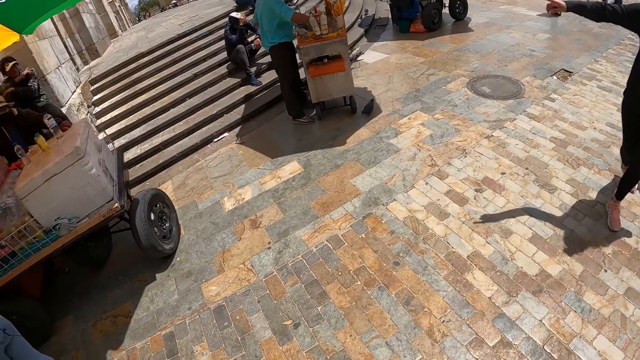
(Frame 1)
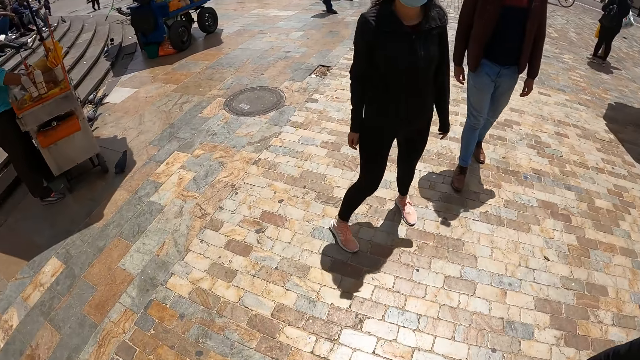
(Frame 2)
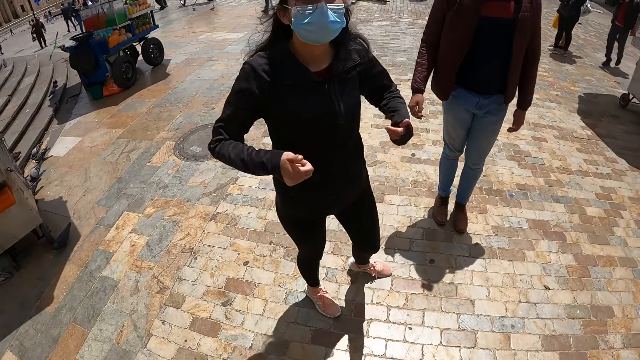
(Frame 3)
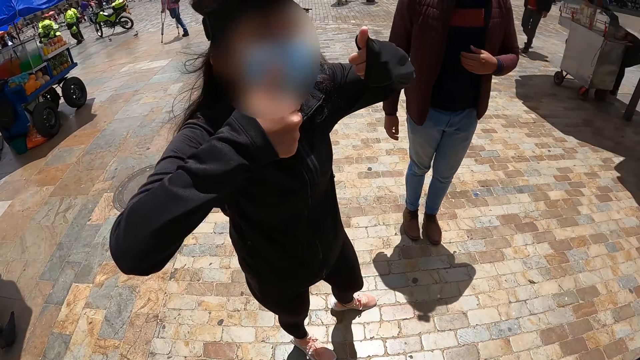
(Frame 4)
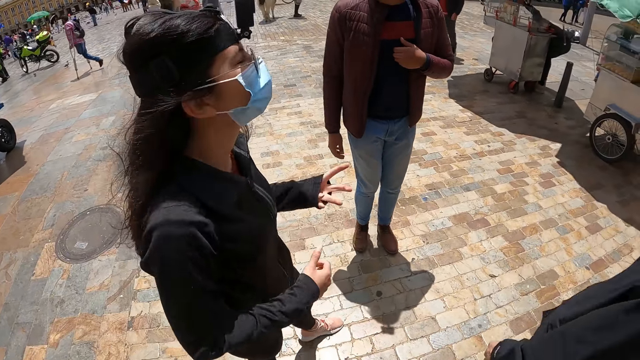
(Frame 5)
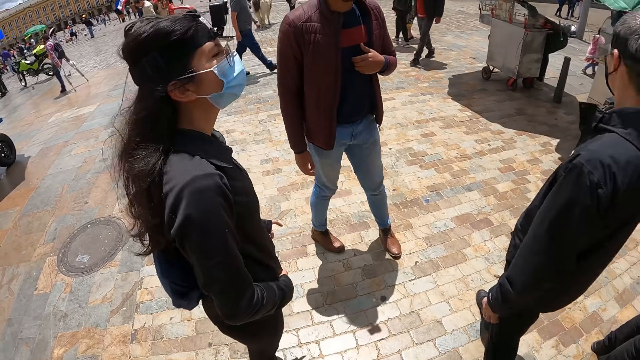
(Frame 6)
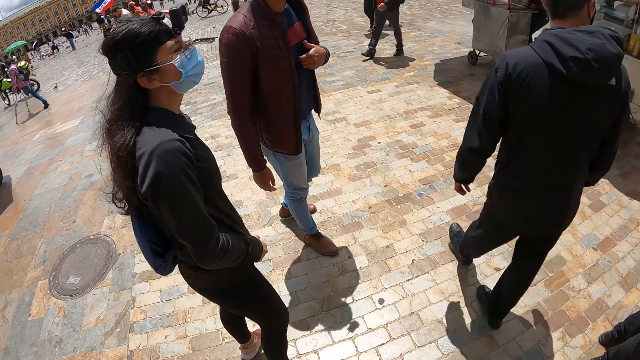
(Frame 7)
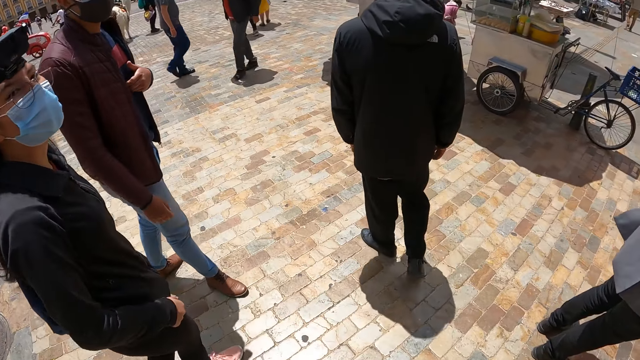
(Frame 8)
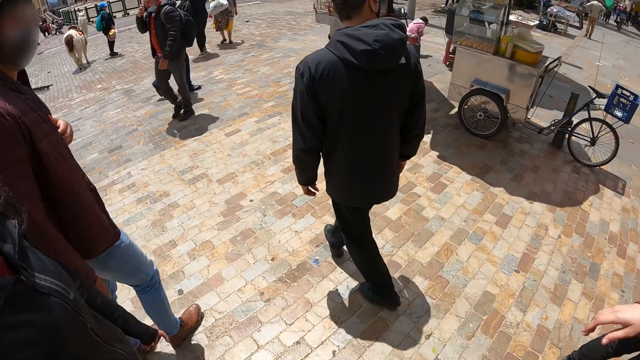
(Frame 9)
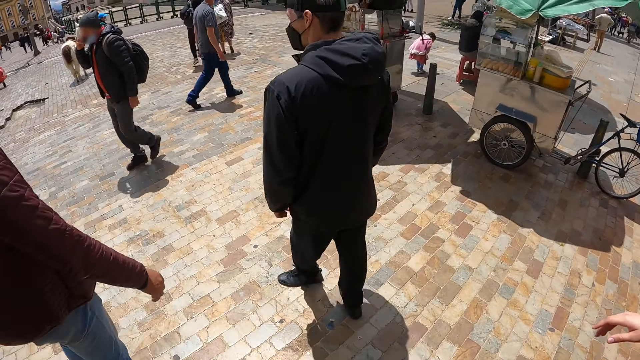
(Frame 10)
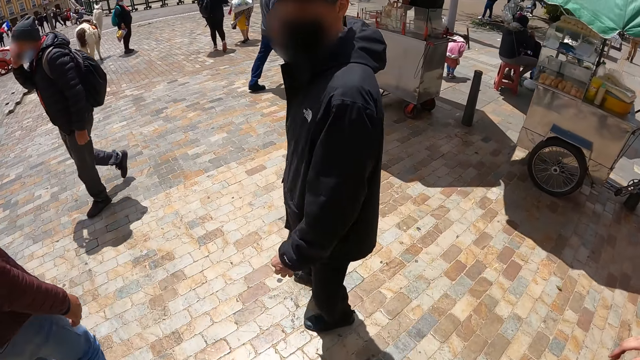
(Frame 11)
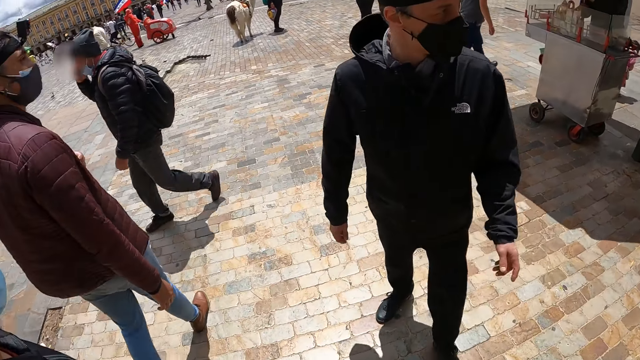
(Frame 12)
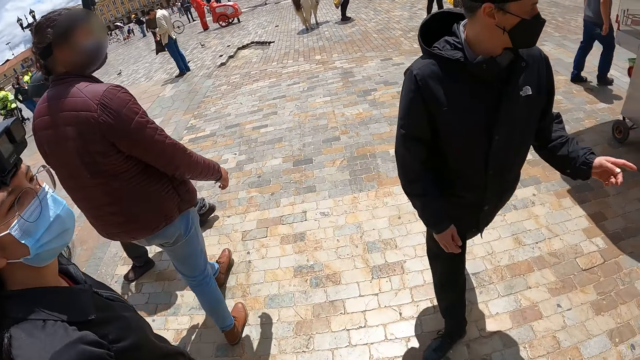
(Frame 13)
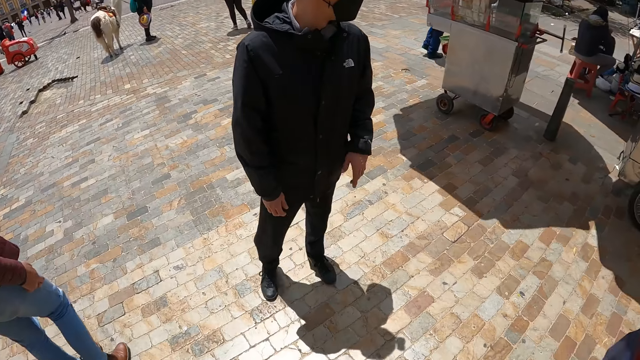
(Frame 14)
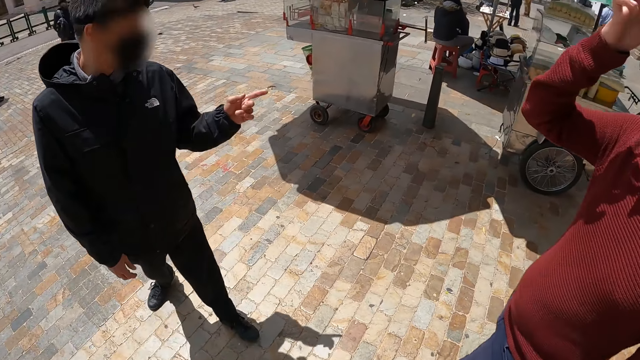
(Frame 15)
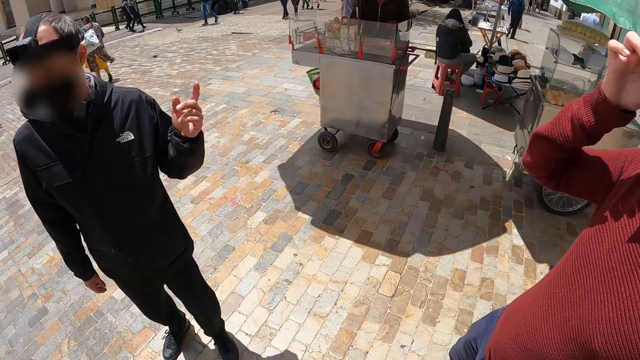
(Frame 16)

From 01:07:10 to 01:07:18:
The camera wearer looks around.

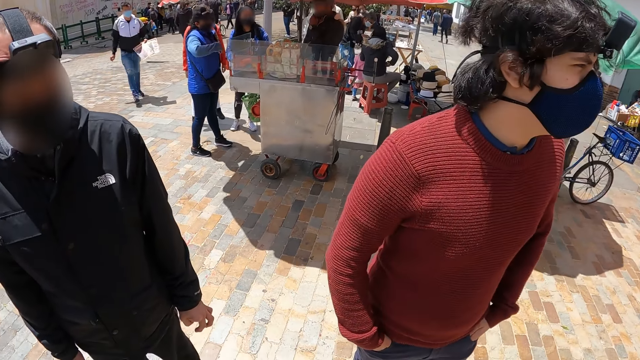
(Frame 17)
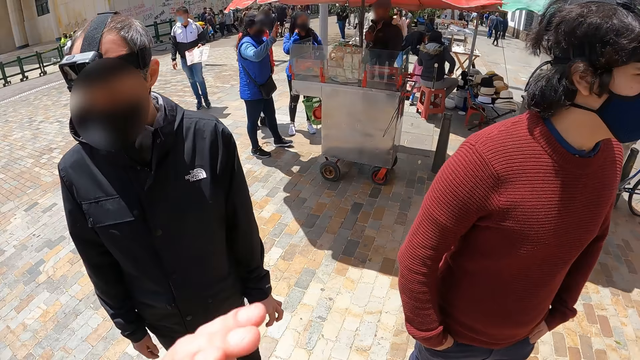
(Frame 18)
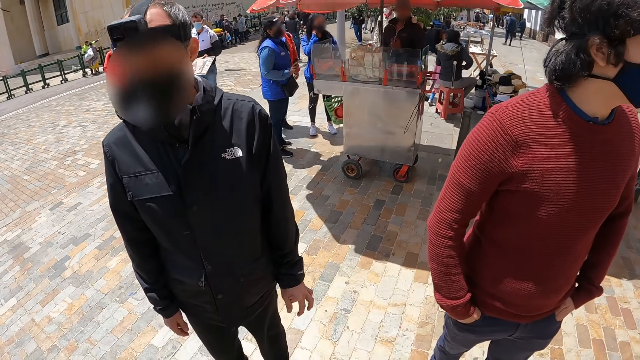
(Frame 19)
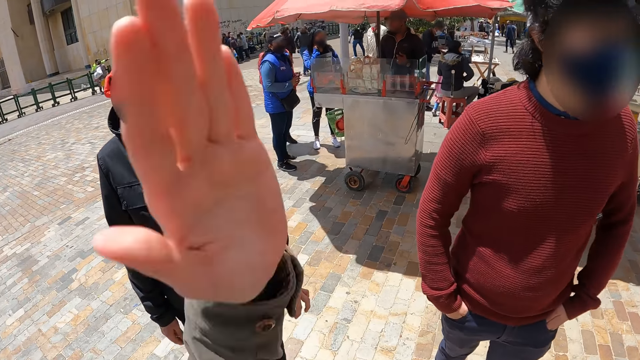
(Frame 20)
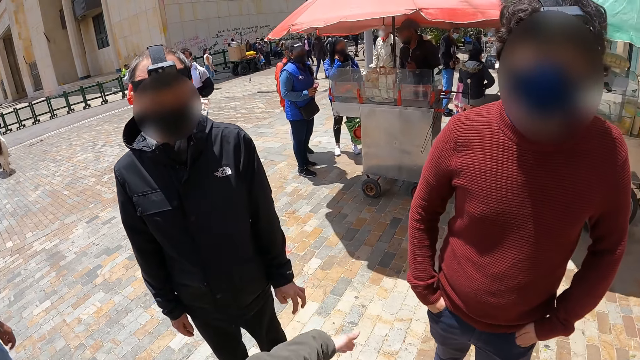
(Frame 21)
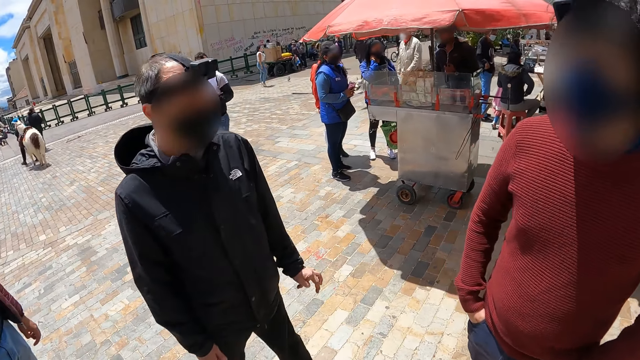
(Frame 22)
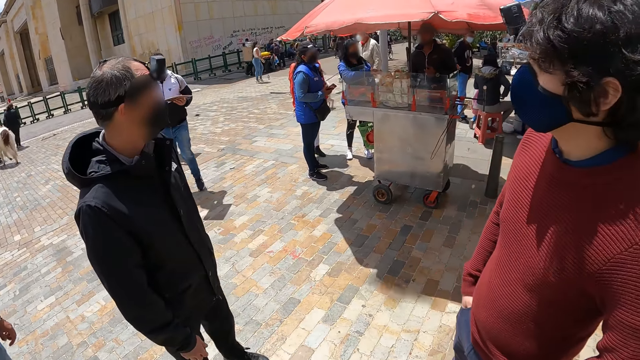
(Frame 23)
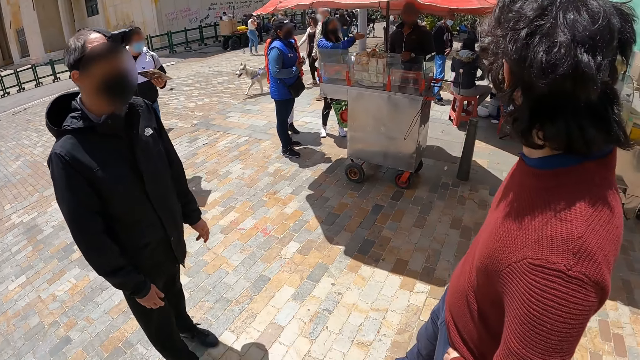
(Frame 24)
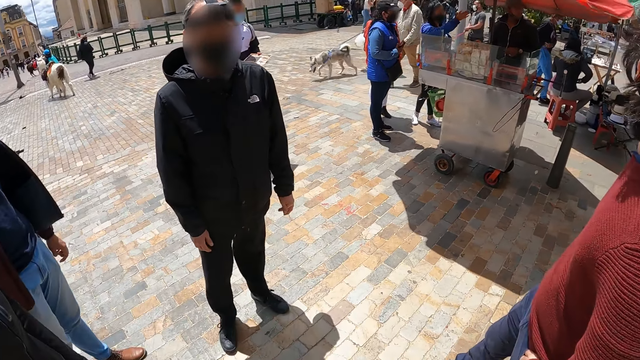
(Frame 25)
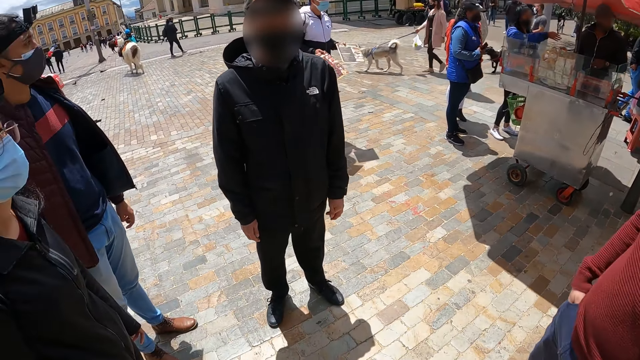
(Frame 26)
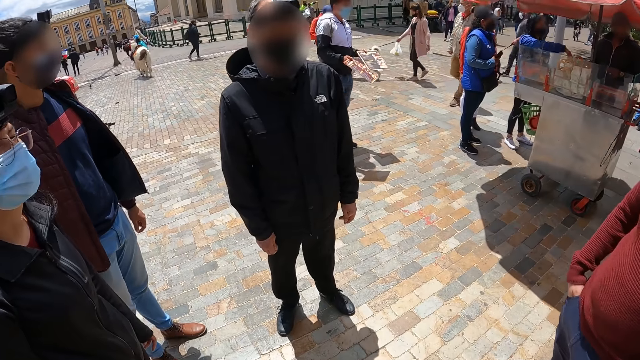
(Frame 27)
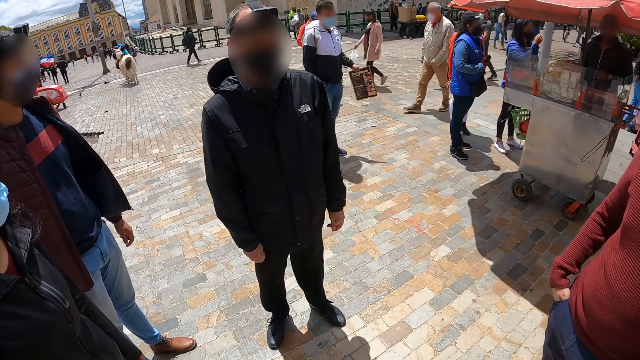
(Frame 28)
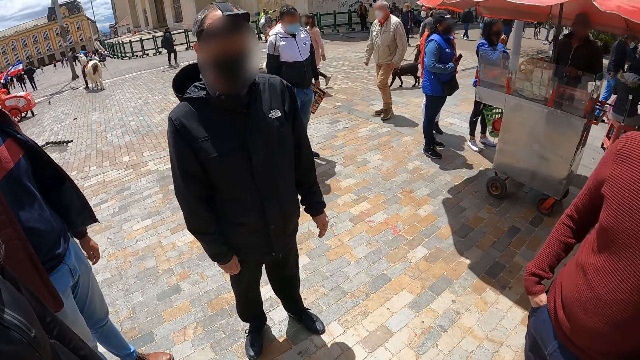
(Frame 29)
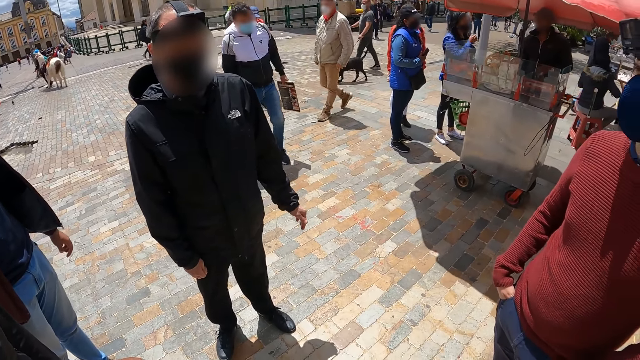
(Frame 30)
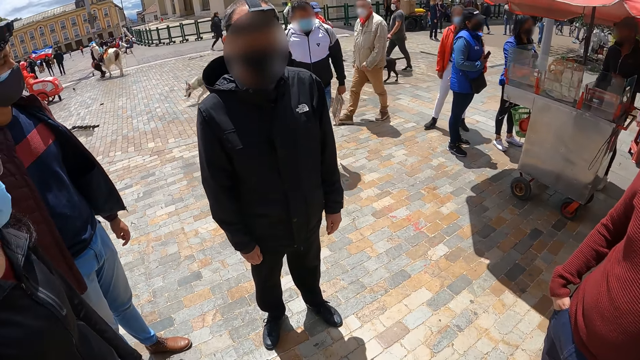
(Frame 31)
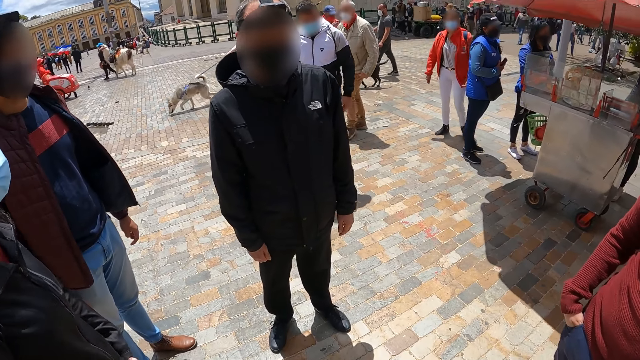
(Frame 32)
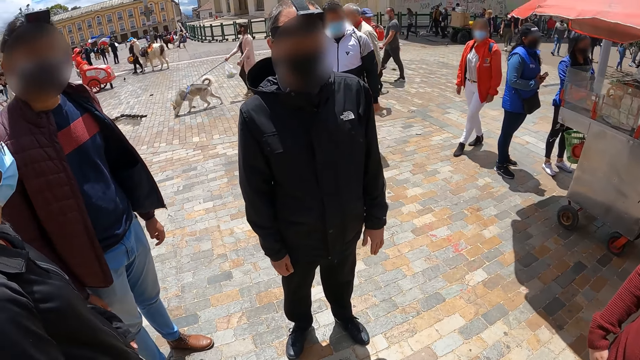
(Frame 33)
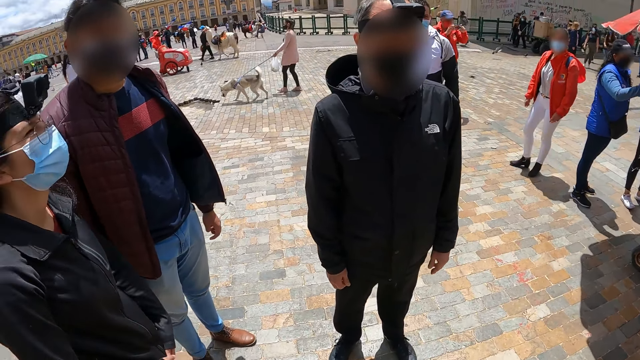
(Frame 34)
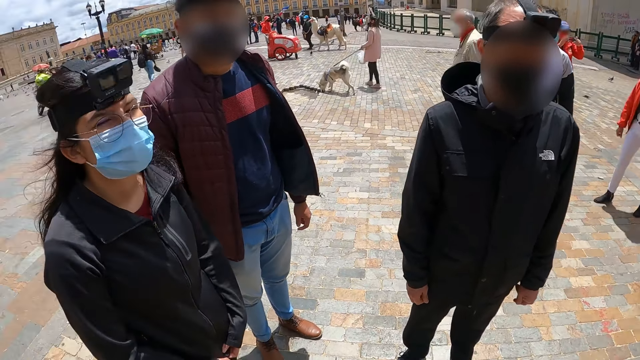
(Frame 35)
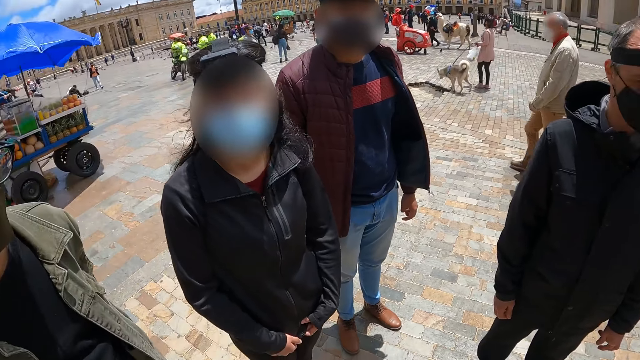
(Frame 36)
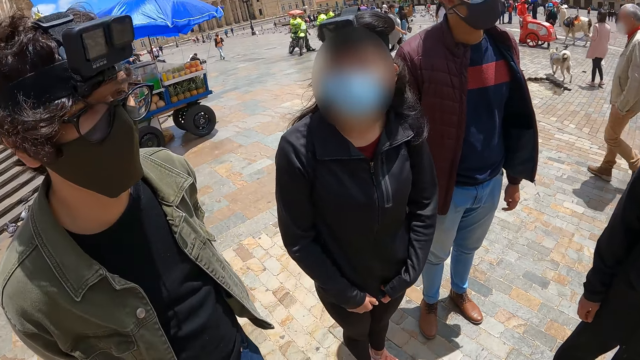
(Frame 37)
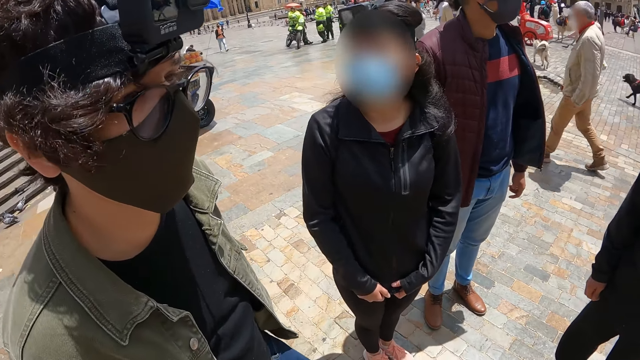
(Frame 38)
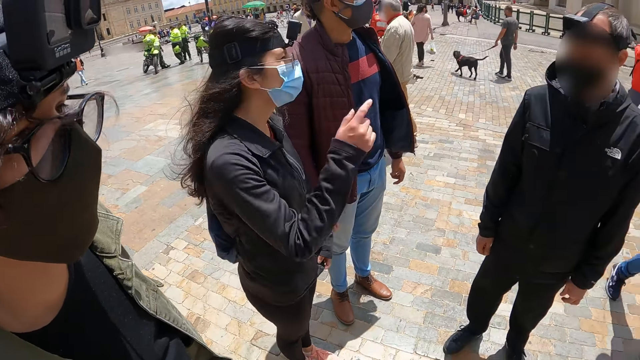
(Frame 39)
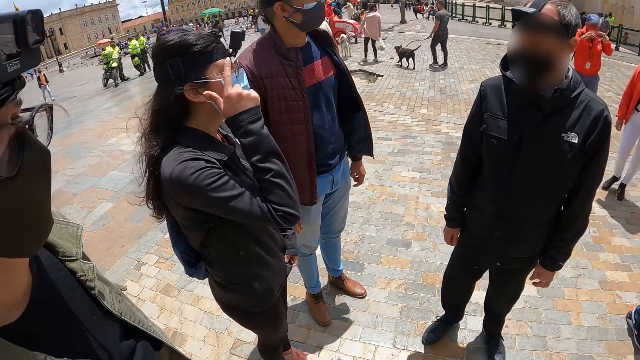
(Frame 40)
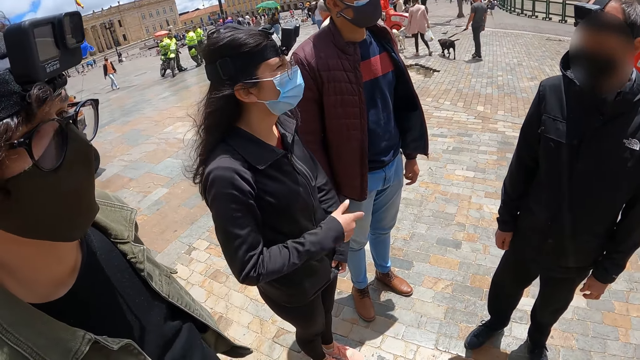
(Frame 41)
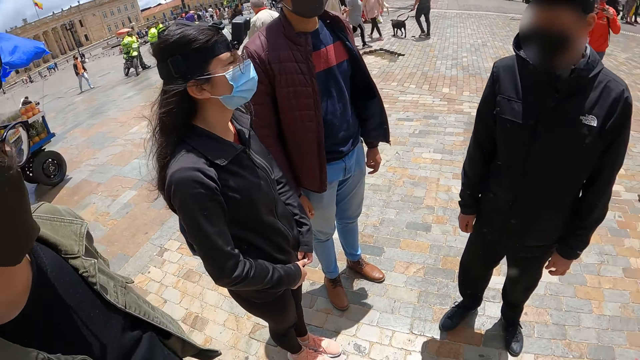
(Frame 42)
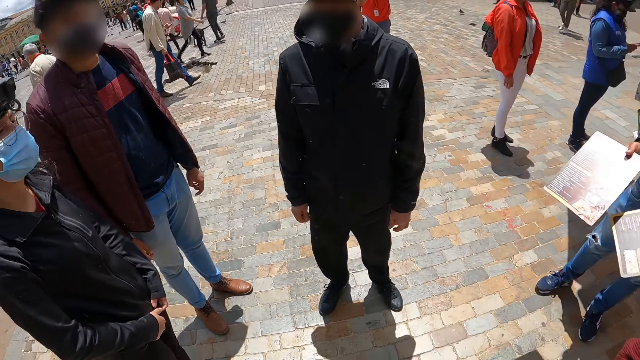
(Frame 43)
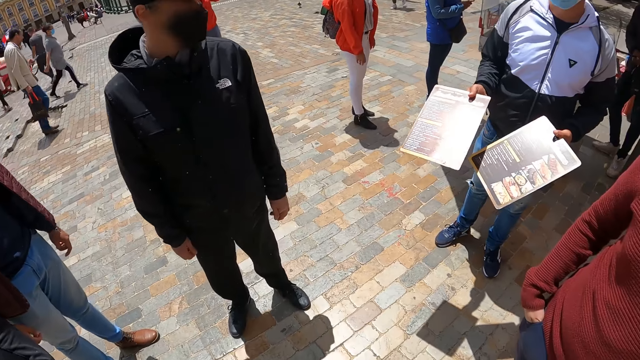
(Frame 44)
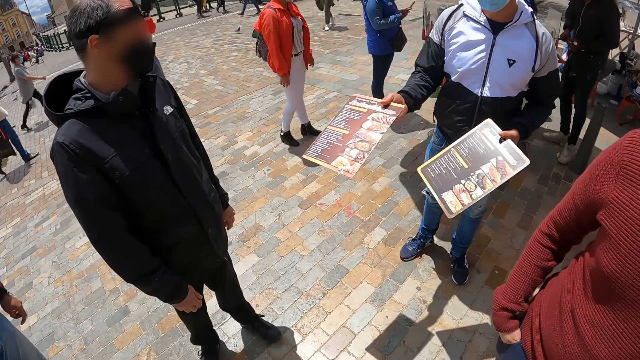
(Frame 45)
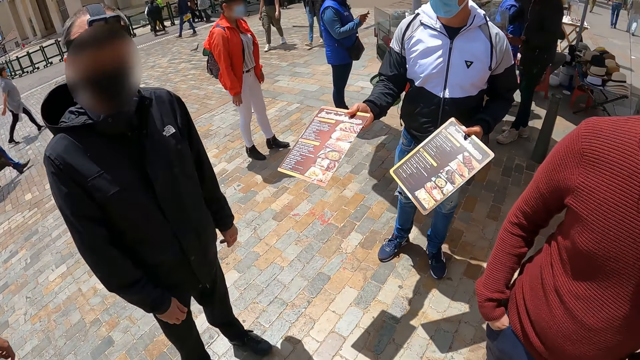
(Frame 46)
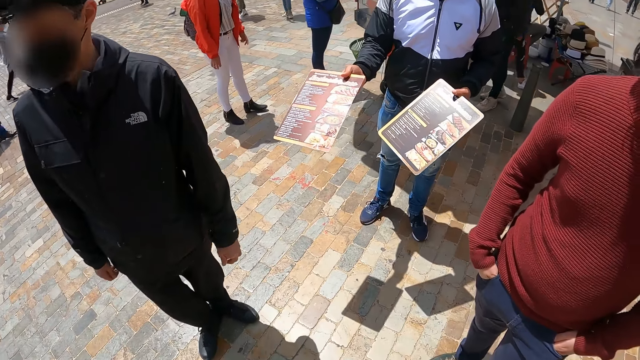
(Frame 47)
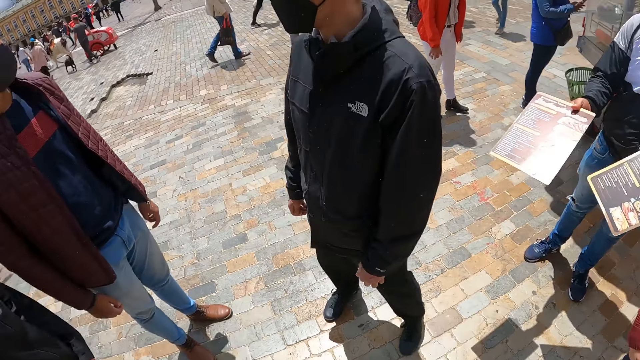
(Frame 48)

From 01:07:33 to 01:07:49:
The camera wearer stretches a hand. They dialogue with a person. They interact with many people. They look around.
